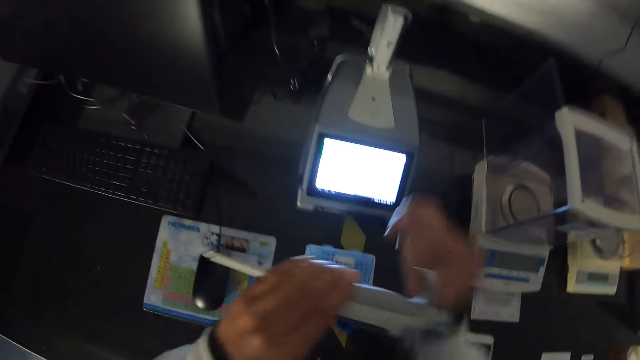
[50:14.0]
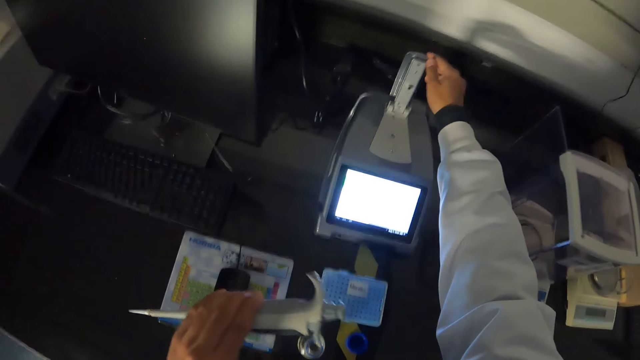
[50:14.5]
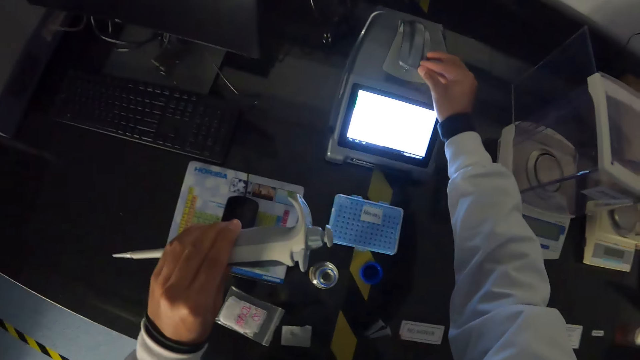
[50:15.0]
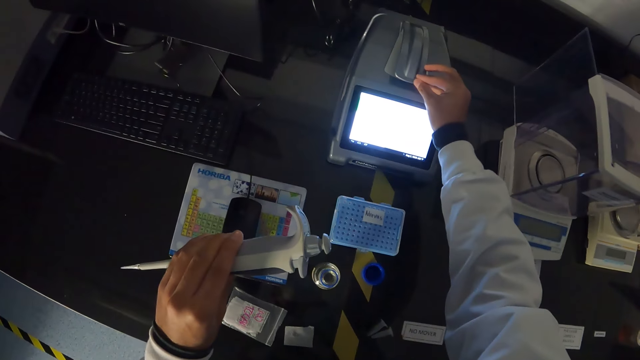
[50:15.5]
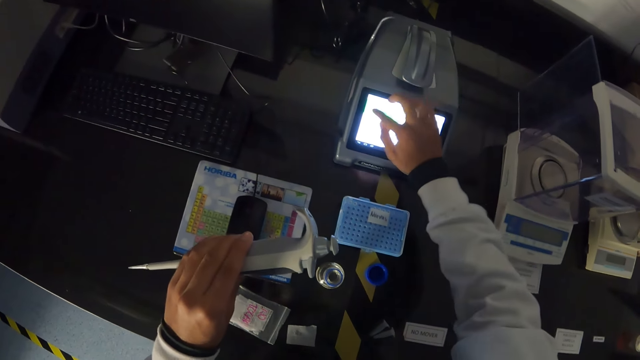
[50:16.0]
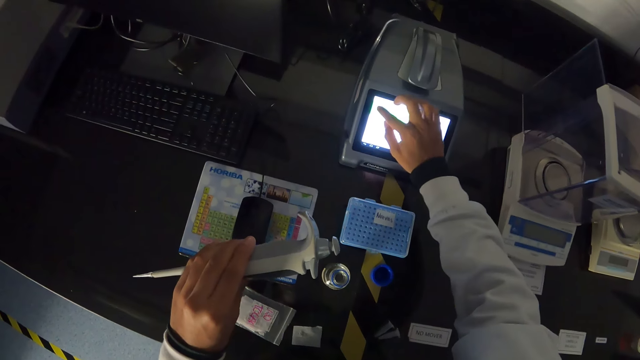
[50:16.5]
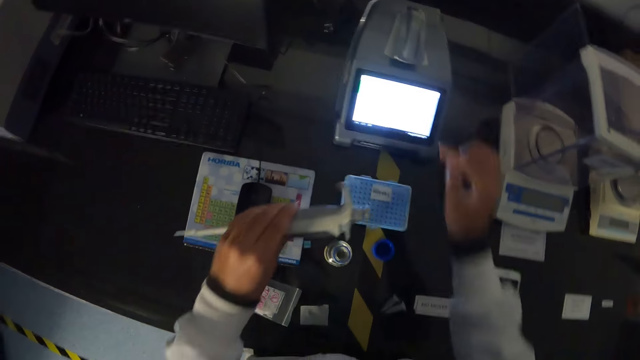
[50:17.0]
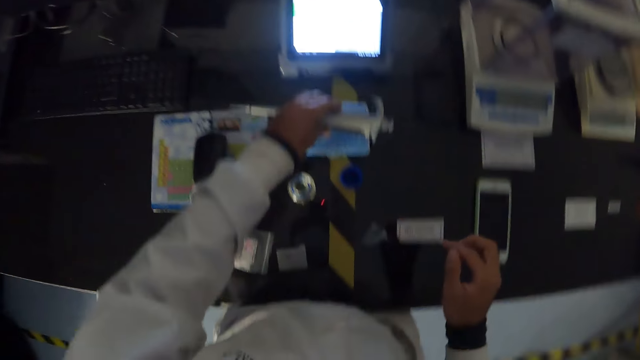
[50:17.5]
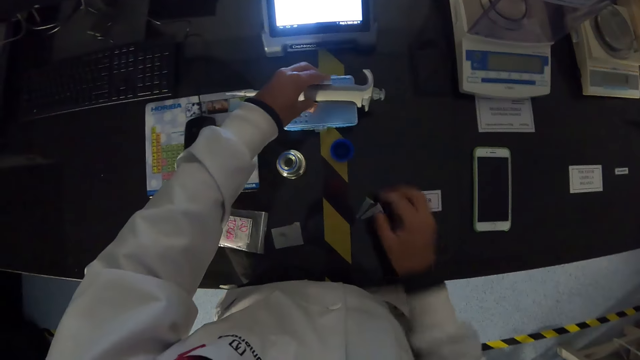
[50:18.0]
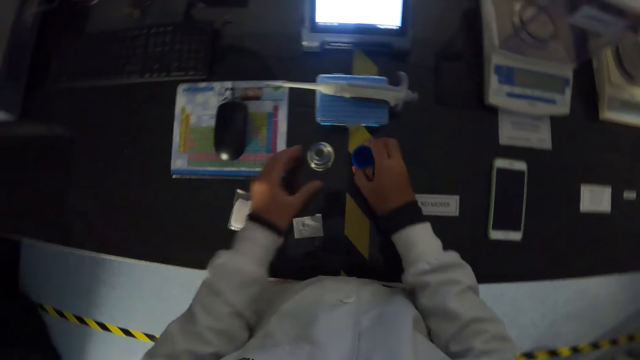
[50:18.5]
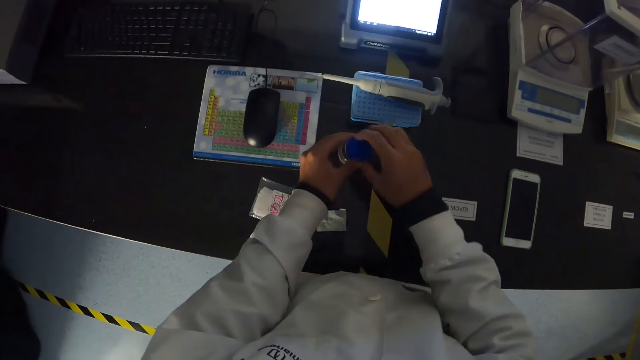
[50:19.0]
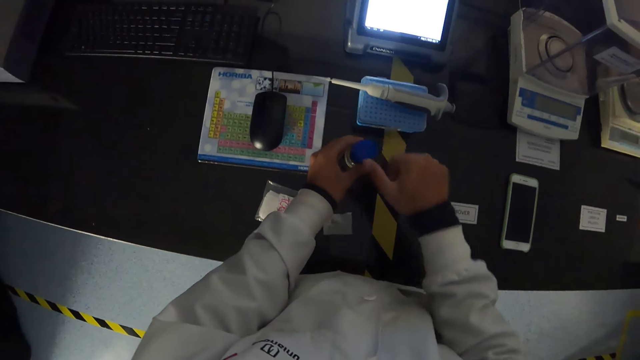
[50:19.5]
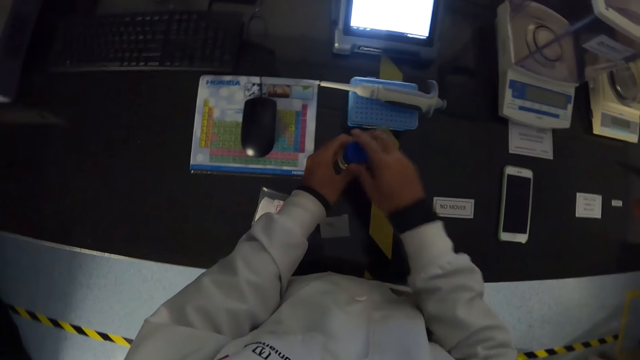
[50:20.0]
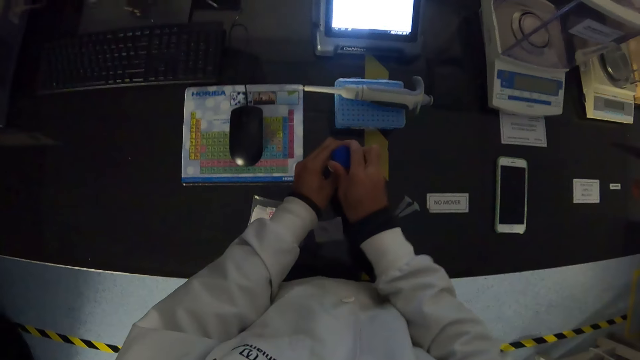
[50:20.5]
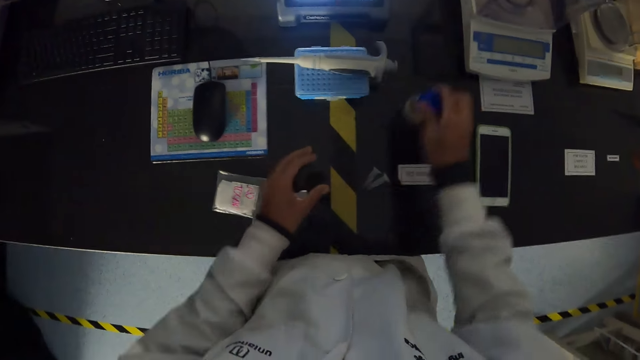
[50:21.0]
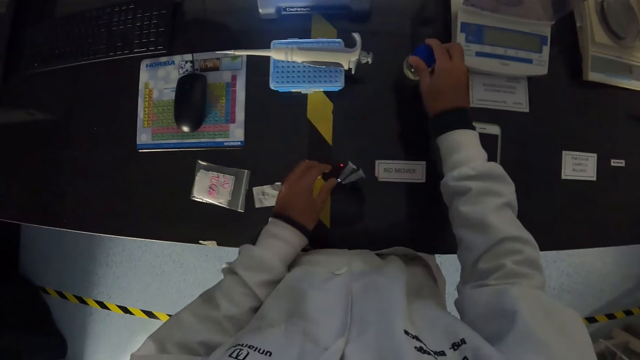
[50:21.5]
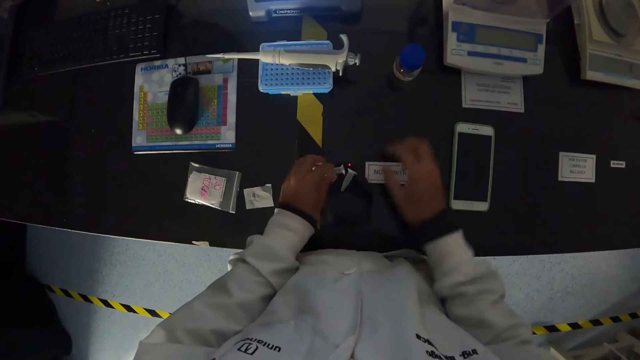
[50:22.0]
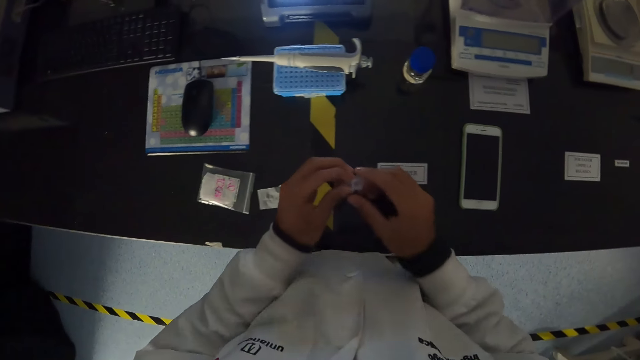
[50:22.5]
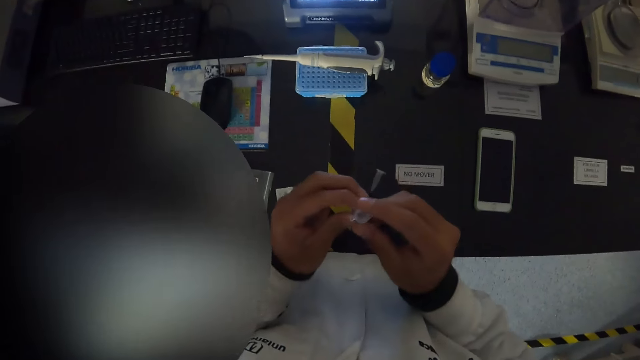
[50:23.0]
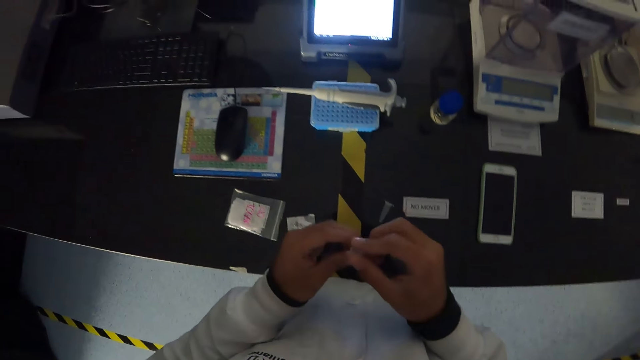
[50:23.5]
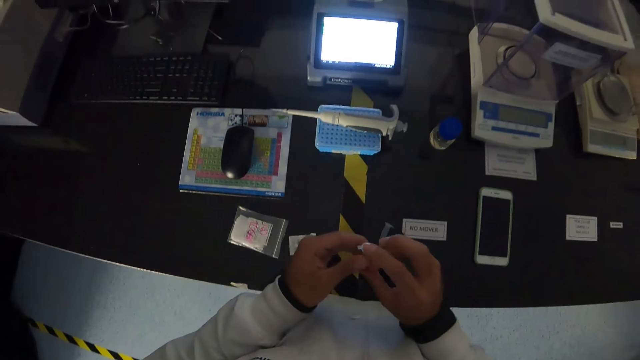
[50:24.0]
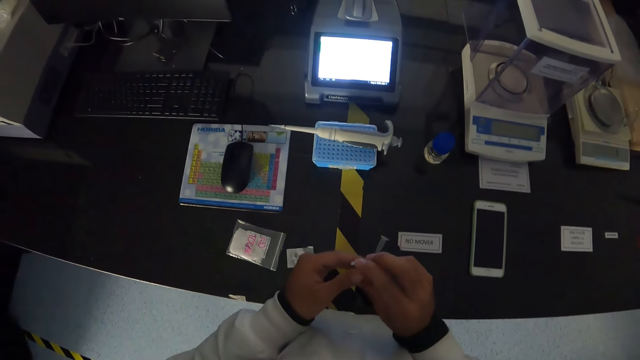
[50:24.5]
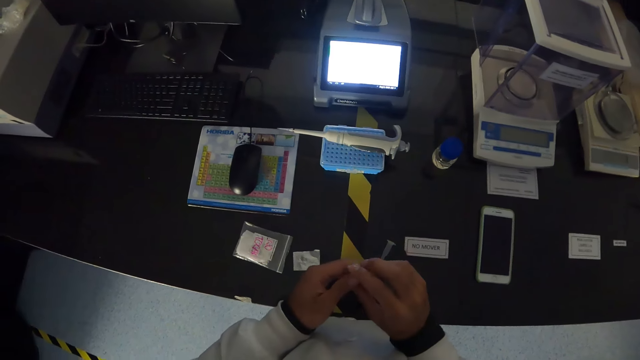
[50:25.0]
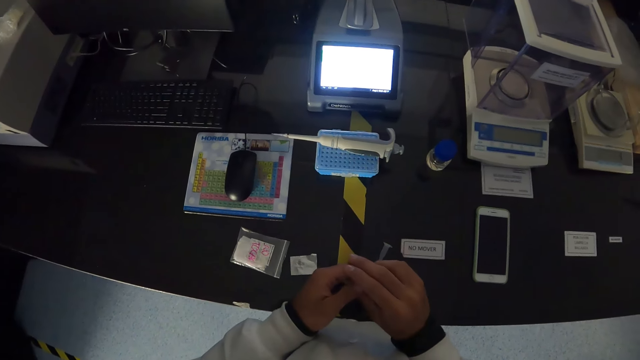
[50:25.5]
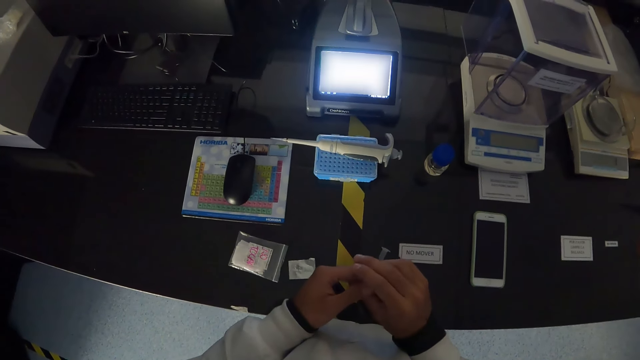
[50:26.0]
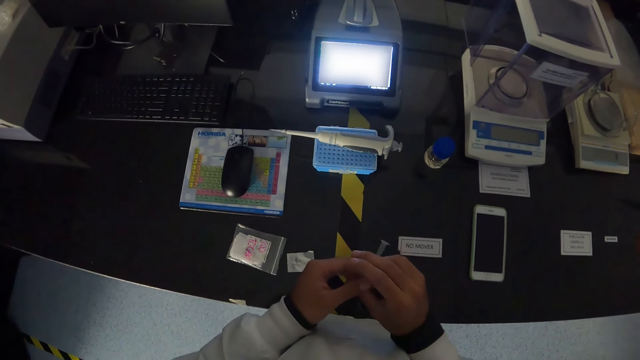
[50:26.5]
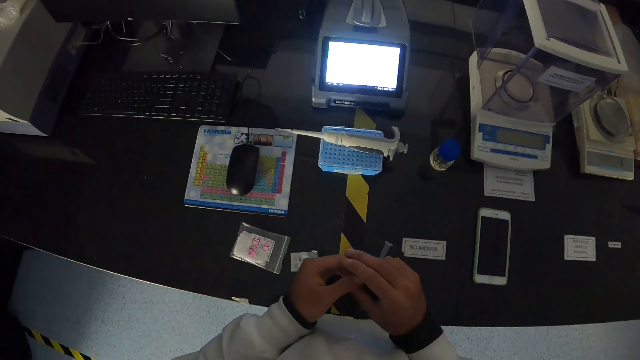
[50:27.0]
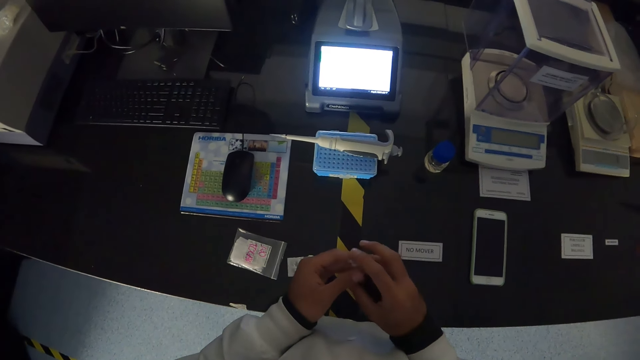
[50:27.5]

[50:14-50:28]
The camera wearer passes the pipette to his left hand from his right hand. He closes the pipette calibrating system or analytical balance with his right hand. He presses the pipette calibrating system with his right hand. He records on the analytical balance. He drops the pipette on the microcentrifuge tube box with his left hand. He picks up the cover of the fluid bottle from the table with his right hand. He holds the fluid bottle on the table with his left hand. He covers the fluid bottle on the table with the cover in his right hand. He moves the fluid bottle on the table with his right hand. He puts the bottle on top of the table. He picks up a microcentrifuge tube or beaker from the table with his left hand. He holds the microcentrifuge tube with his hands. He touches the beaker.

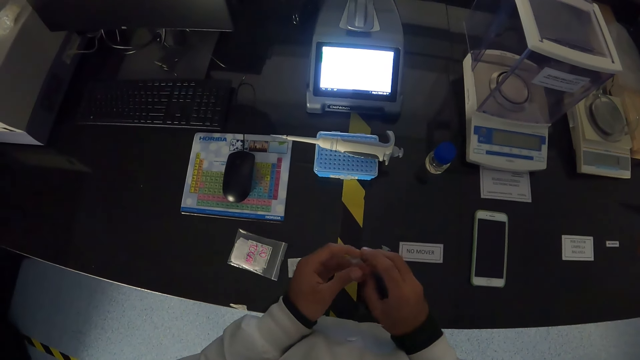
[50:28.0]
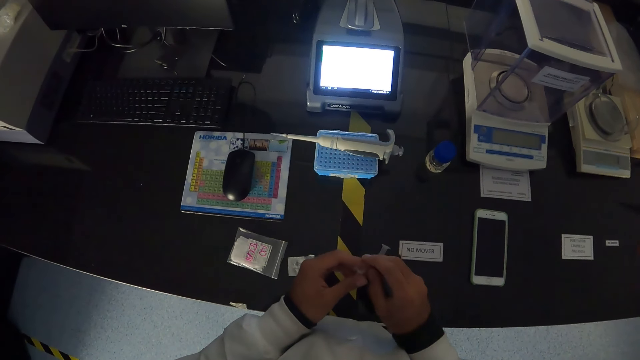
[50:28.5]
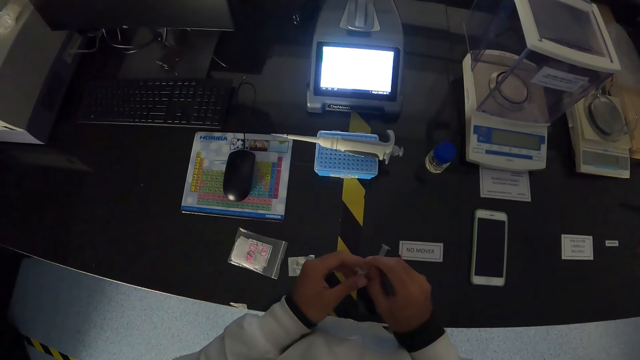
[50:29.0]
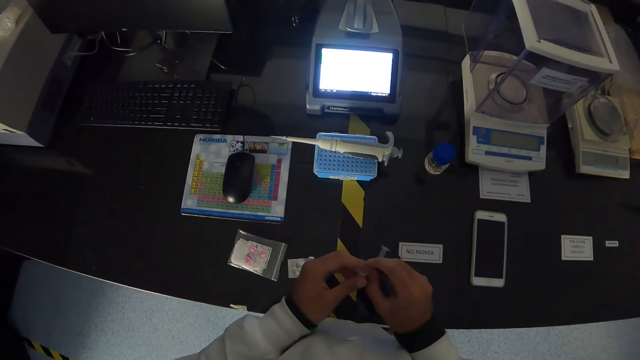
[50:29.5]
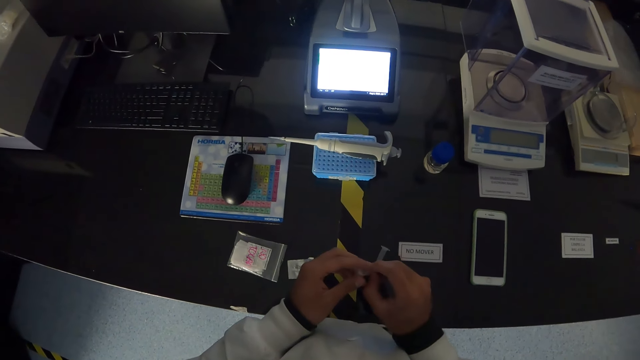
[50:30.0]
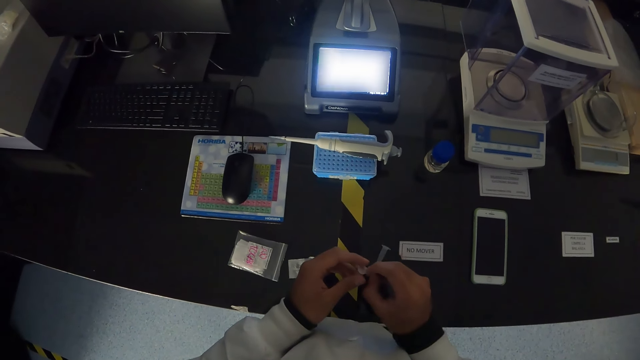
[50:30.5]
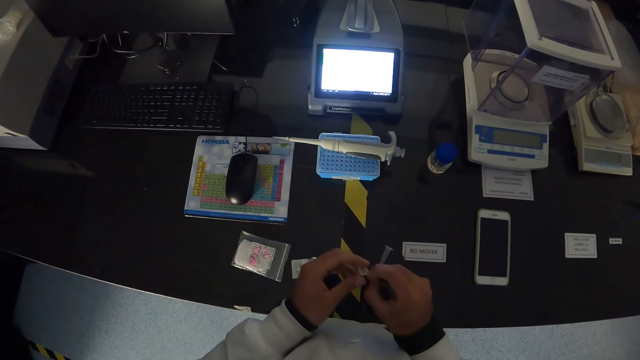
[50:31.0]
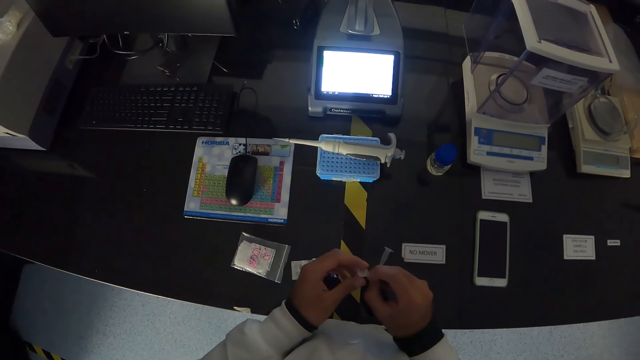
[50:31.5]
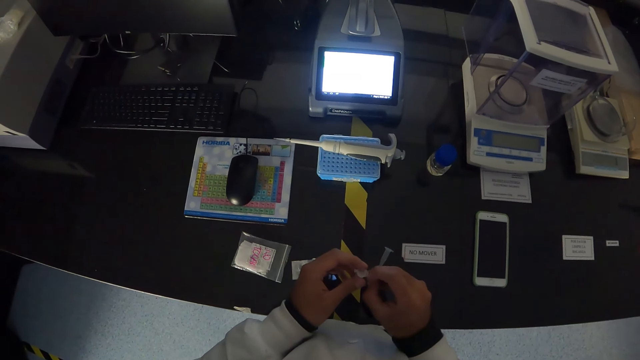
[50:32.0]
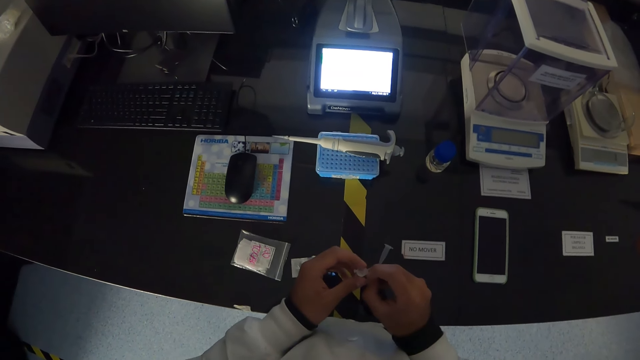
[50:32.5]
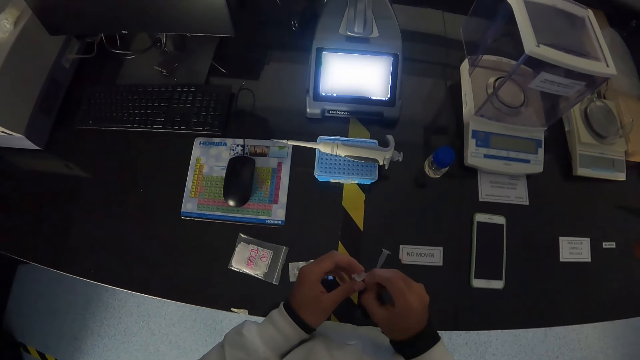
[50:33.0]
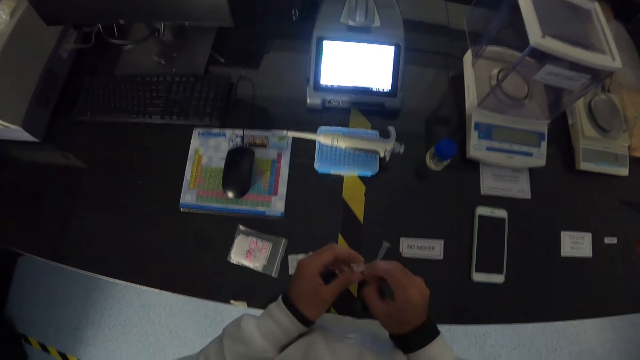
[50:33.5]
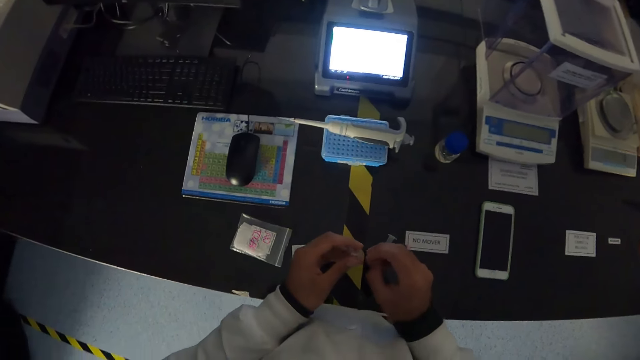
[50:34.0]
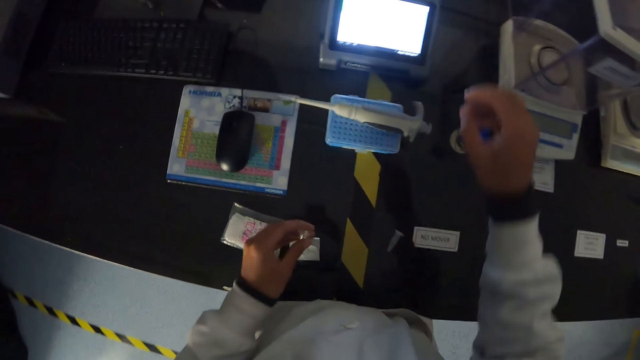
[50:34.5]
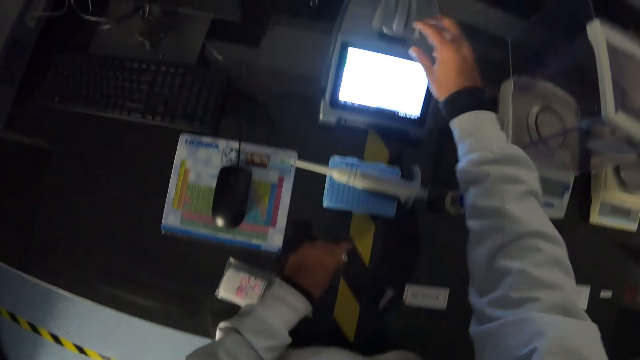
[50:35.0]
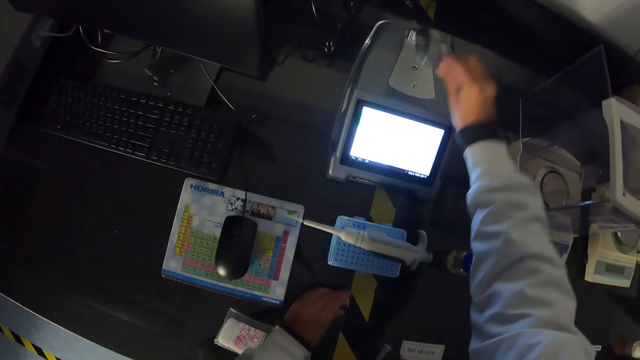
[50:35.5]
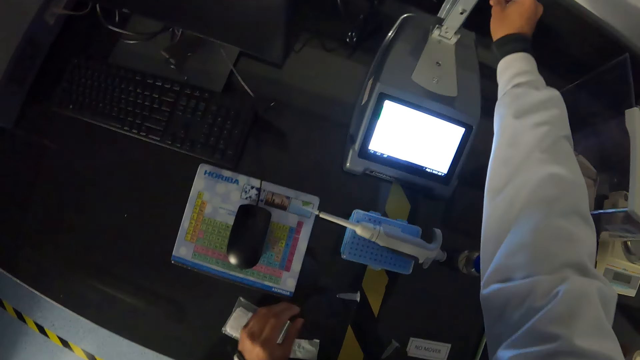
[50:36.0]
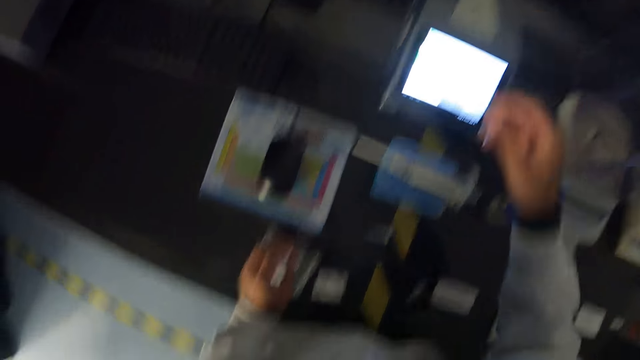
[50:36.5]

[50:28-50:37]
The camera wearer opens the pipette calibrating system with his right hand.
